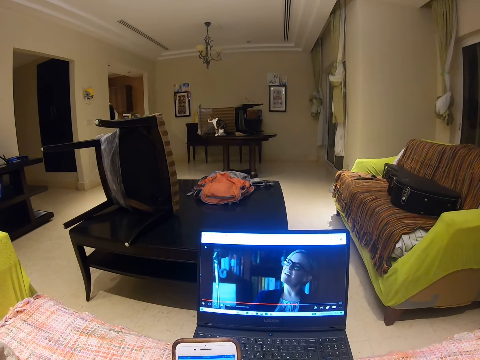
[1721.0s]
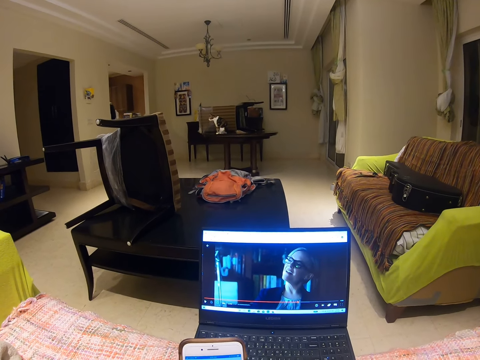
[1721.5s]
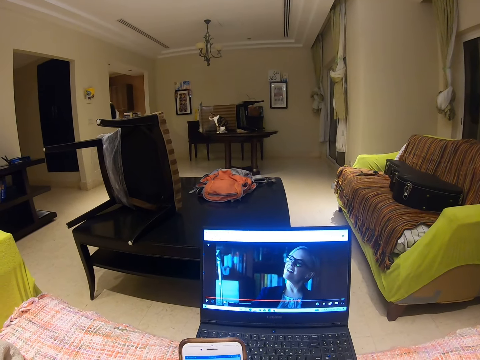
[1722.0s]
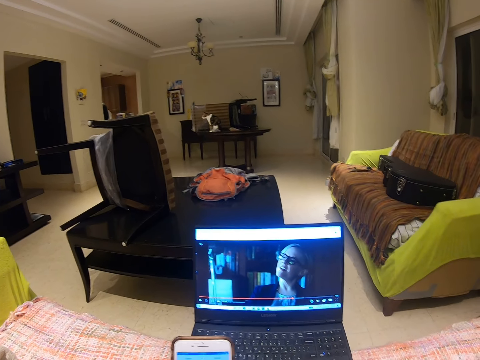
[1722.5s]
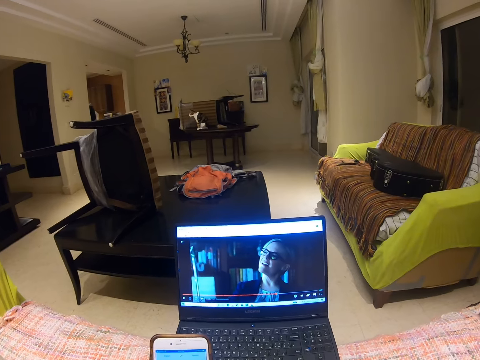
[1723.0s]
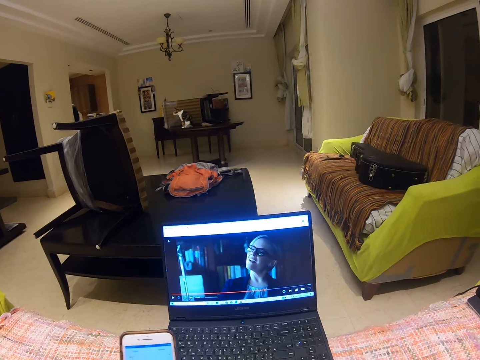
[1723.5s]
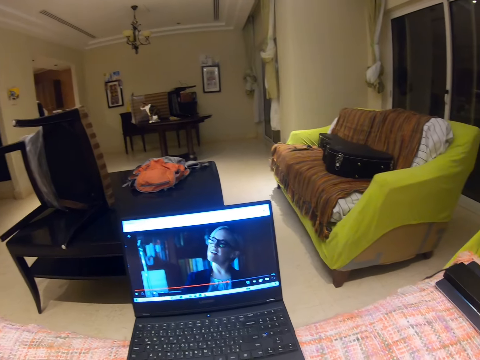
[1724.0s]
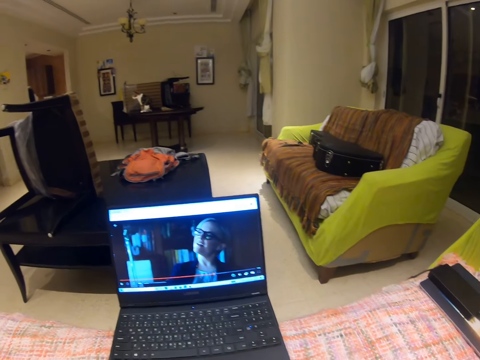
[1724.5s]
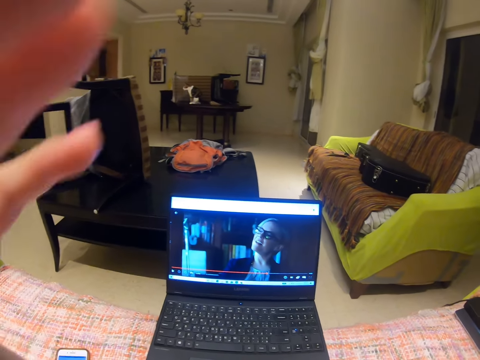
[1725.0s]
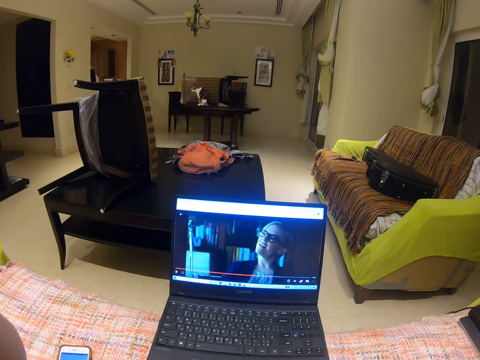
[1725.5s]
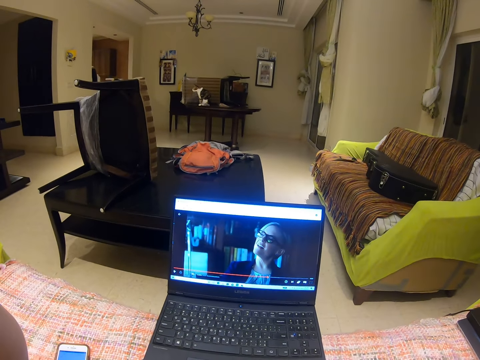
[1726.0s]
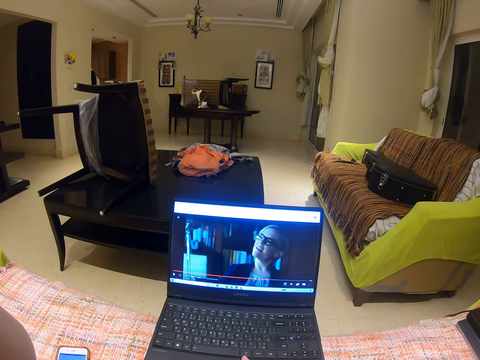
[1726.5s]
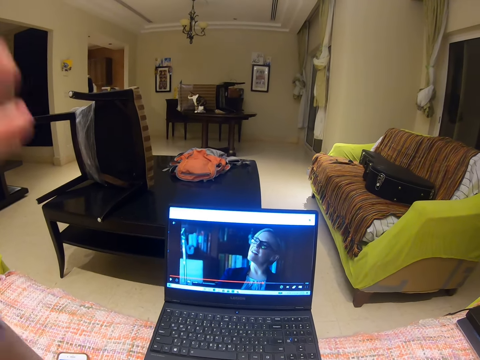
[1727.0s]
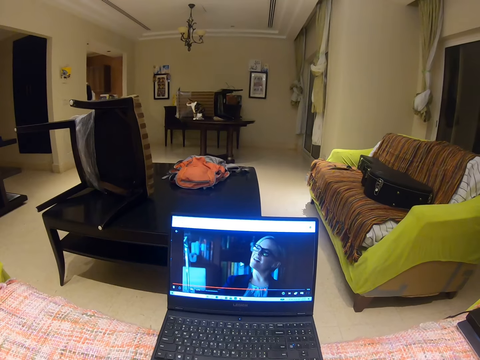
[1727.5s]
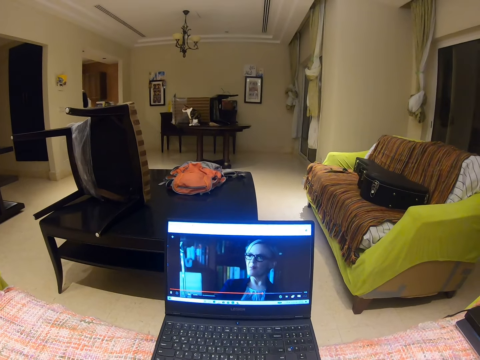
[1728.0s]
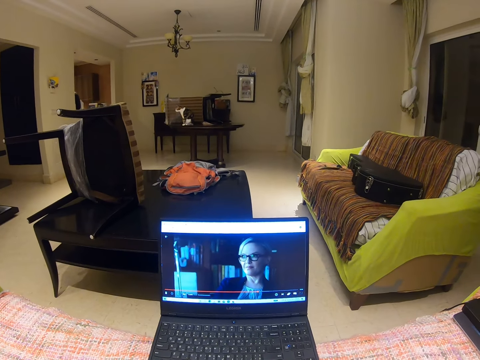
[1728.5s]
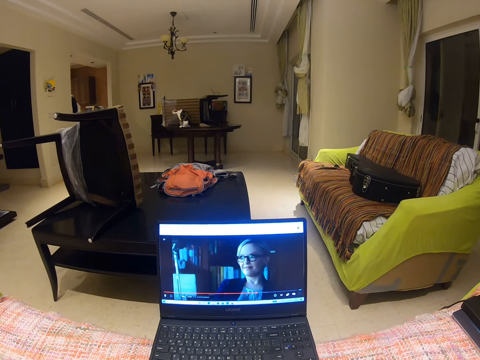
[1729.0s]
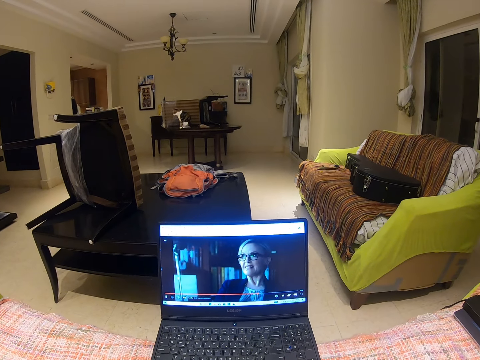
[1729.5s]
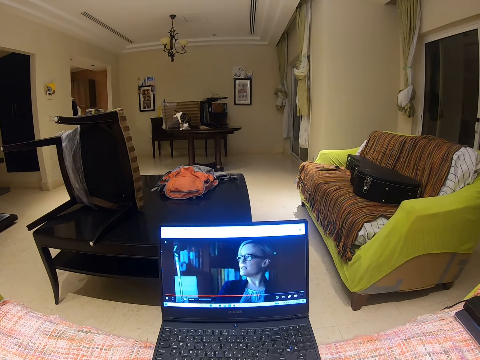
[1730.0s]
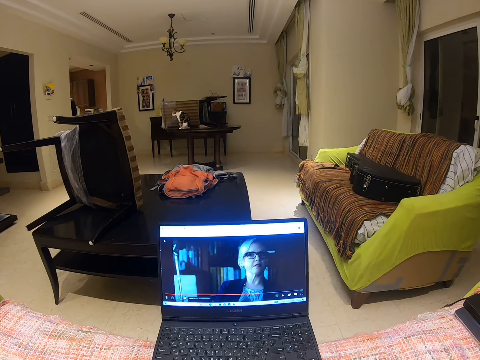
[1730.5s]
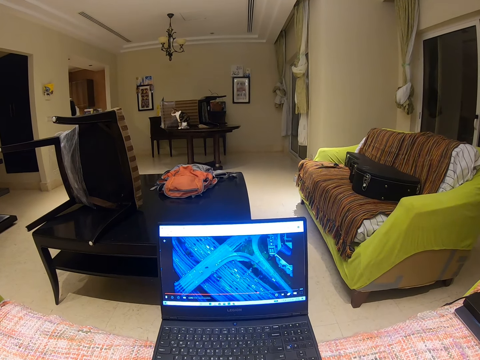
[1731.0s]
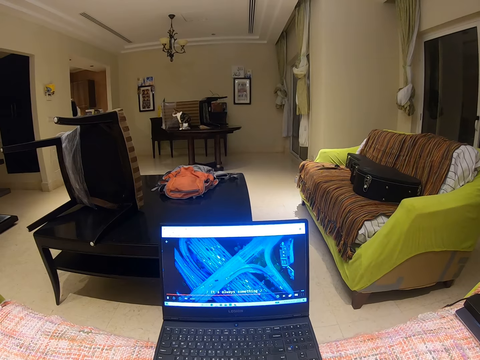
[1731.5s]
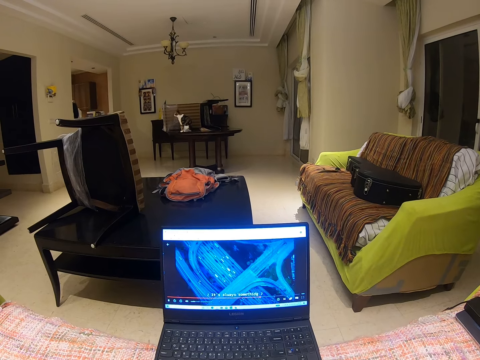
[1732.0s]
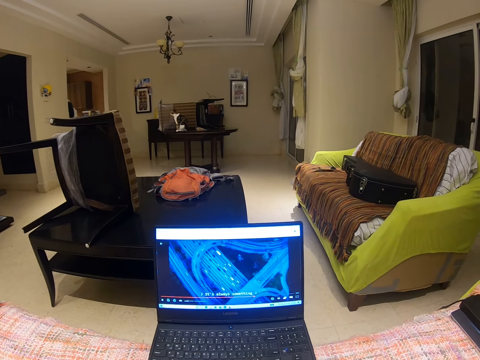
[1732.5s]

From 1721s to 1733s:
The camera wearer moves the phone. They lift the left hand. They adjust the camera. They drop the left hand. They operate the laptop. They operate the laptop again. They watch on the laptop.

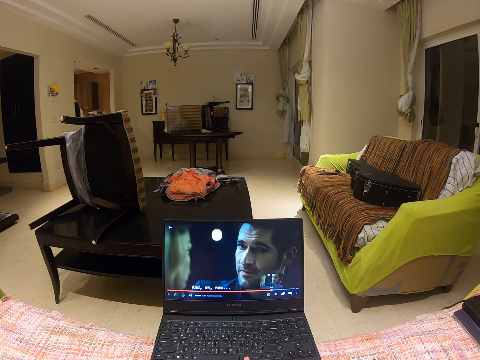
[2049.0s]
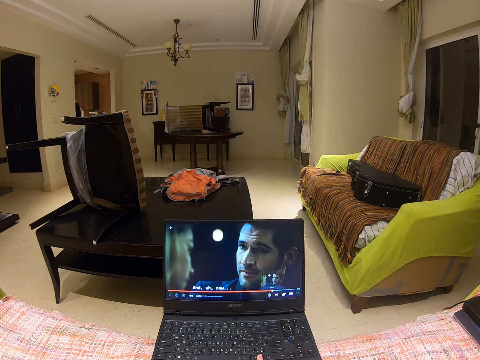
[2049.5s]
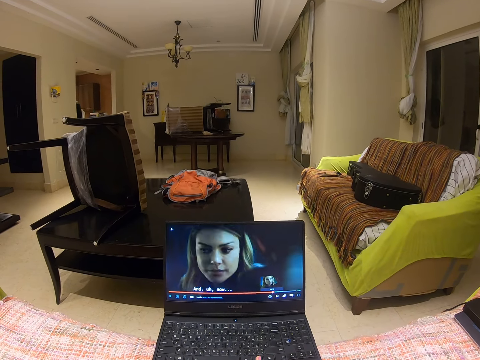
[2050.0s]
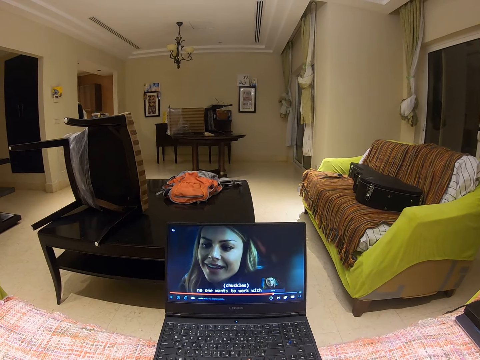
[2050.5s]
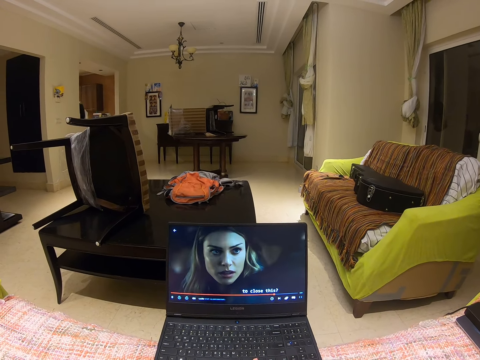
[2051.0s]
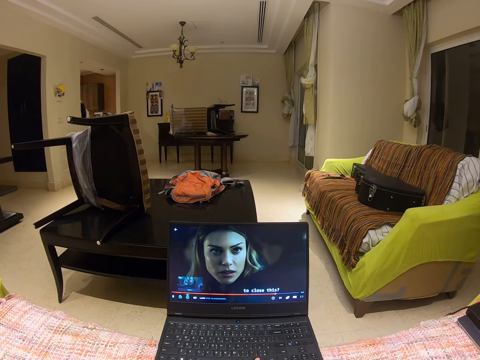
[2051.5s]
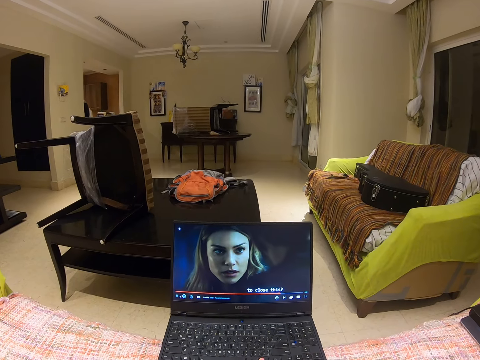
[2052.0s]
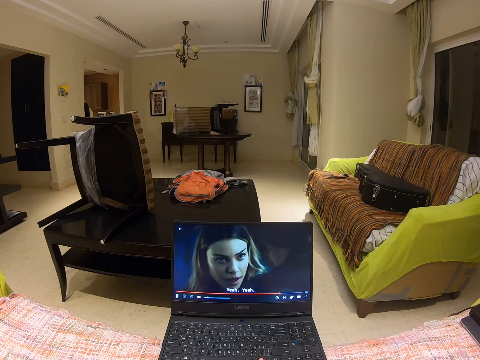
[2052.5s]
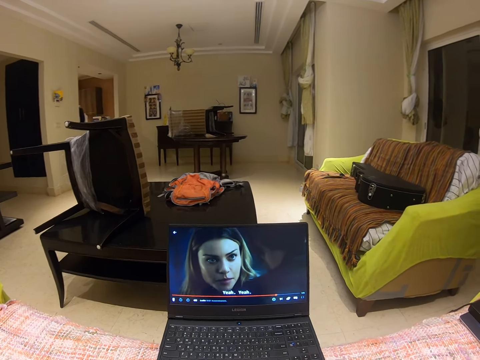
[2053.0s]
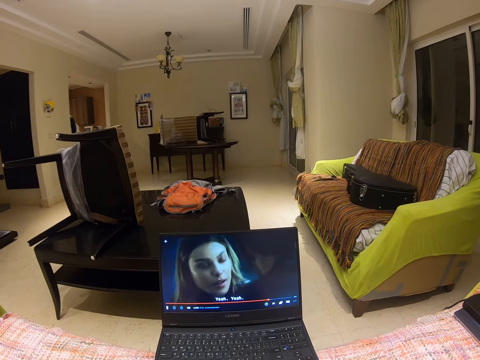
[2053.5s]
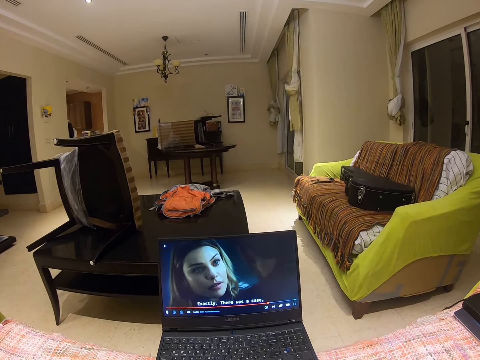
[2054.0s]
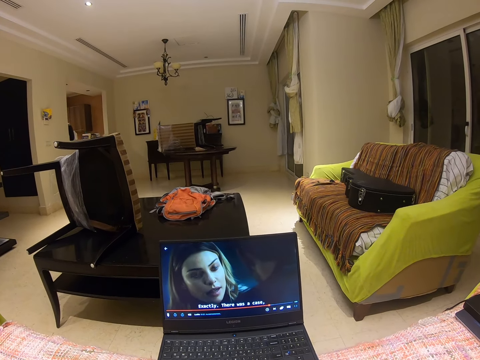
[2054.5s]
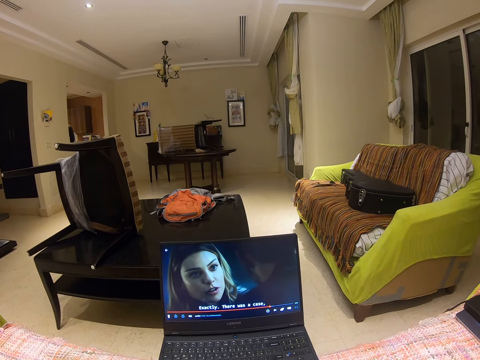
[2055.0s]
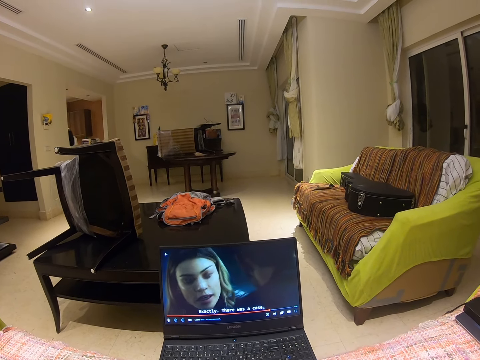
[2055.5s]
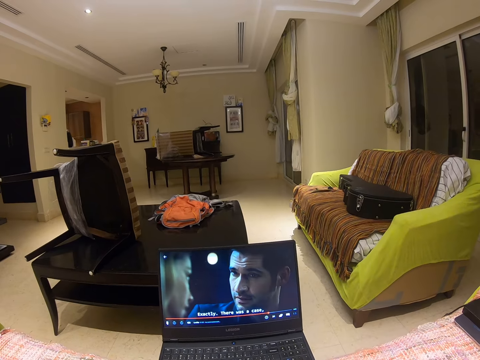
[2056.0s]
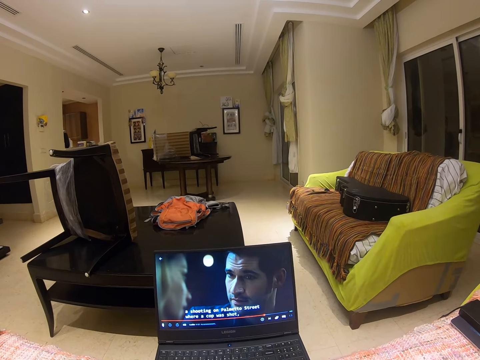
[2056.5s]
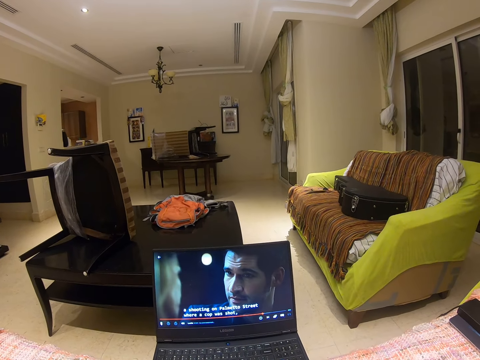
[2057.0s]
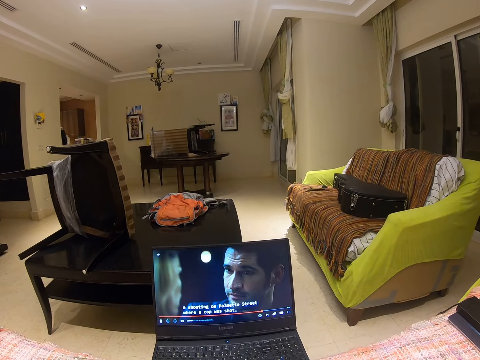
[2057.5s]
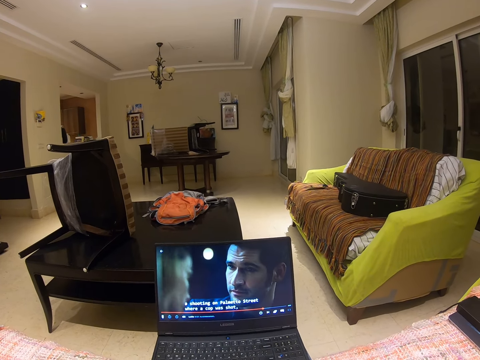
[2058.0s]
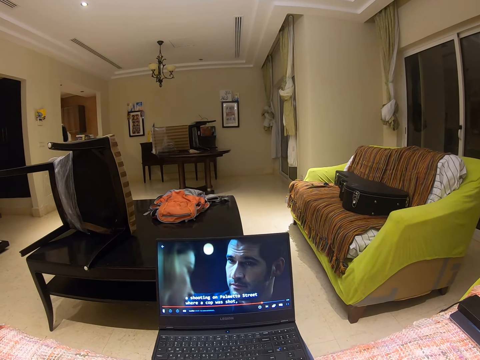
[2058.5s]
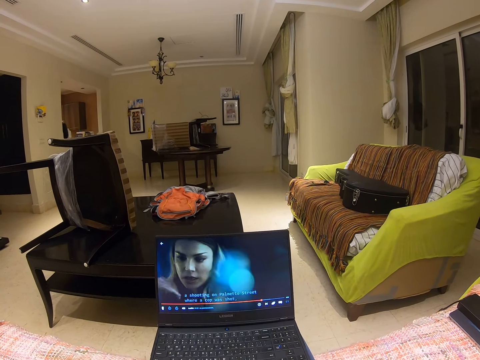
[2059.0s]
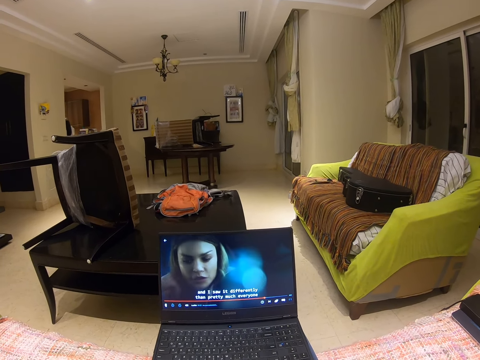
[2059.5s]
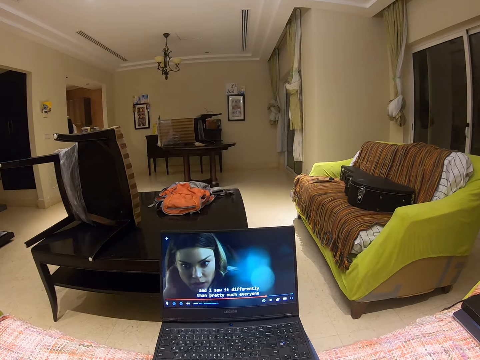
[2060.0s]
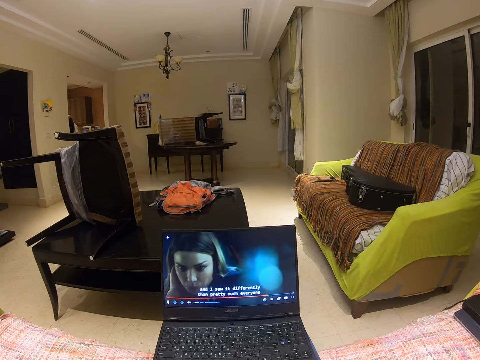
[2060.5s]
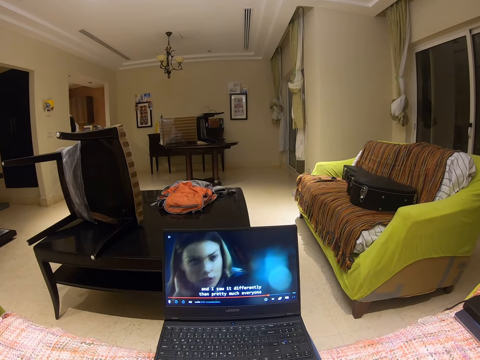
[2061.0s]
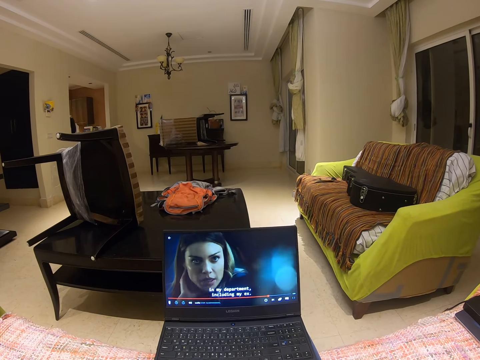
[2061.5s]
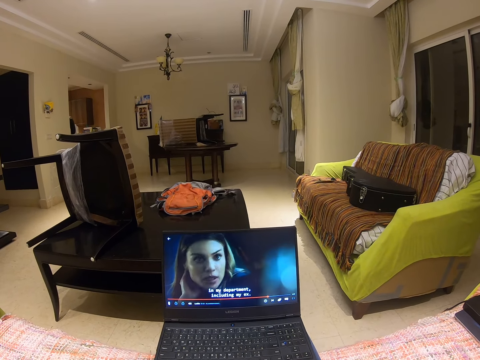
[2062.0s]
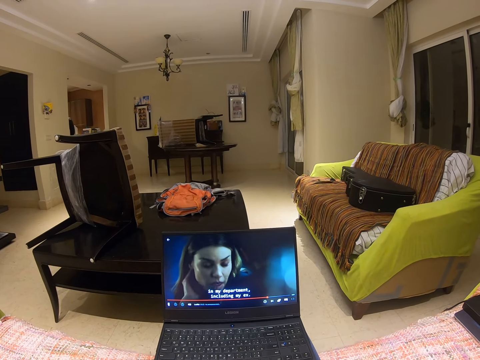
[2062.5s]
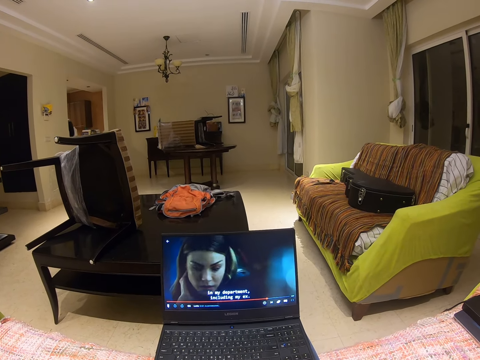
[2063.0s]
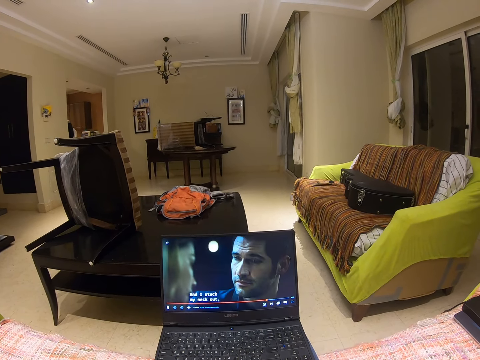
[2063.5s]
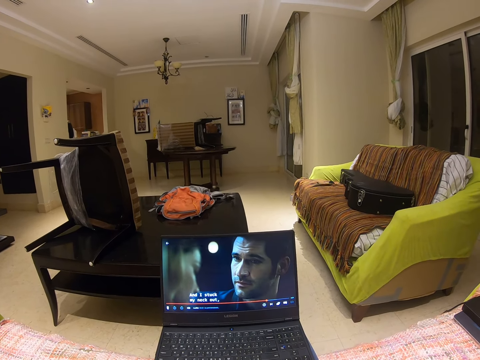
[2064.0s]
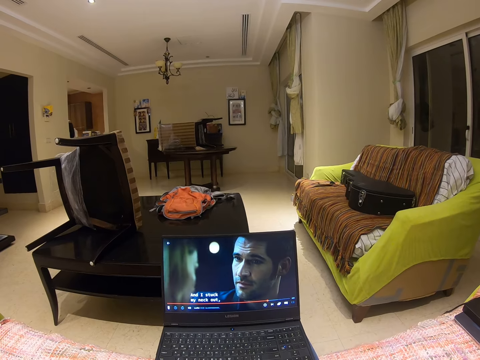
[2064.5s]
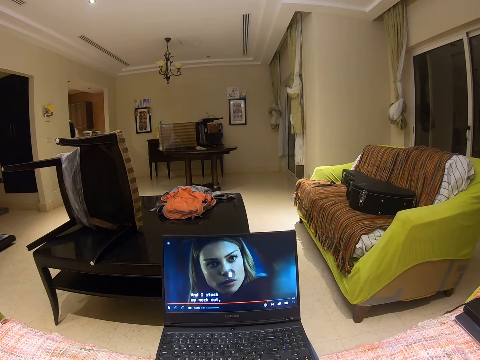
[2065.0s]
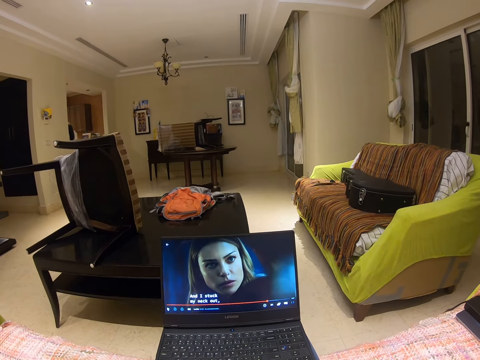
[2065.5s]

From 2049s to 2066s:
The camera wearer touches the keyboard mouse.
